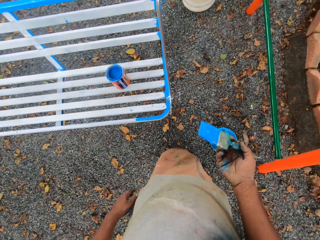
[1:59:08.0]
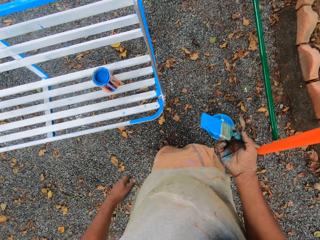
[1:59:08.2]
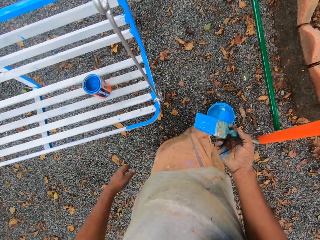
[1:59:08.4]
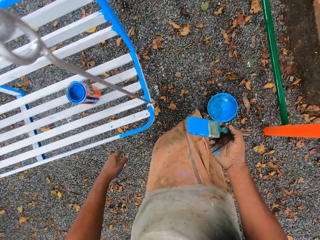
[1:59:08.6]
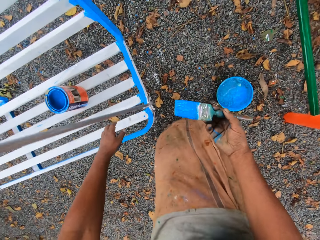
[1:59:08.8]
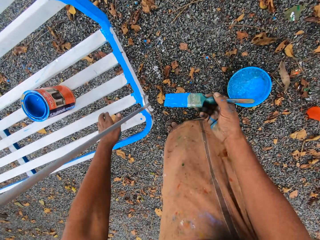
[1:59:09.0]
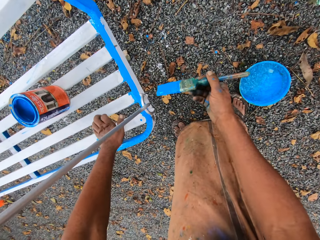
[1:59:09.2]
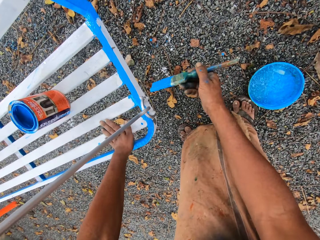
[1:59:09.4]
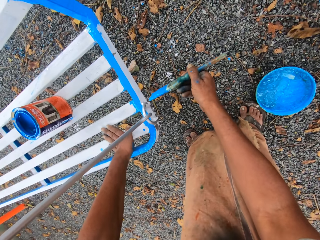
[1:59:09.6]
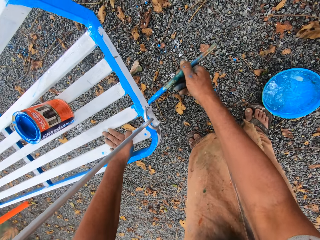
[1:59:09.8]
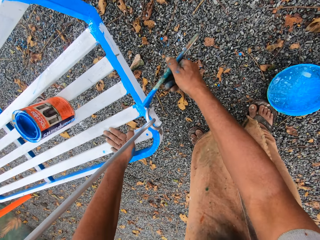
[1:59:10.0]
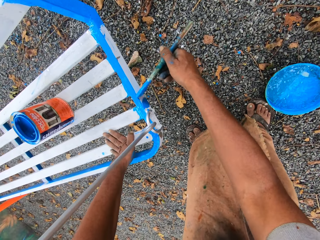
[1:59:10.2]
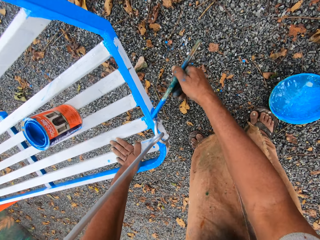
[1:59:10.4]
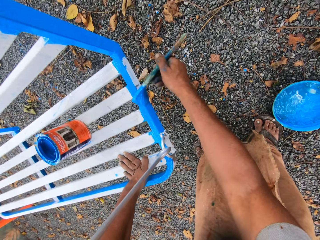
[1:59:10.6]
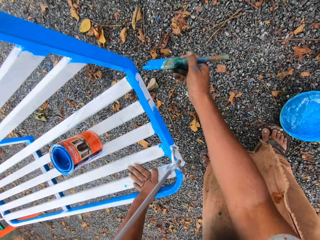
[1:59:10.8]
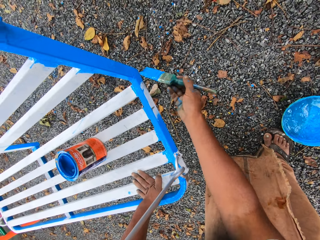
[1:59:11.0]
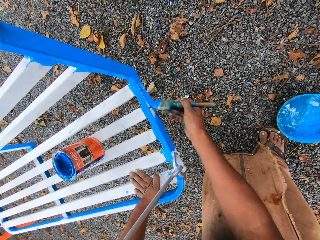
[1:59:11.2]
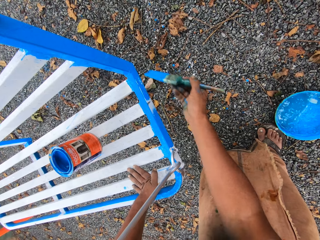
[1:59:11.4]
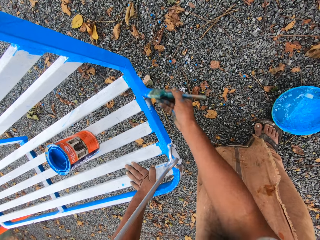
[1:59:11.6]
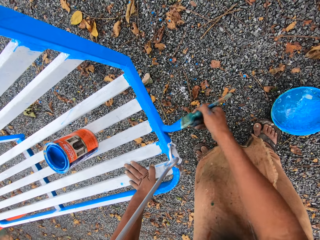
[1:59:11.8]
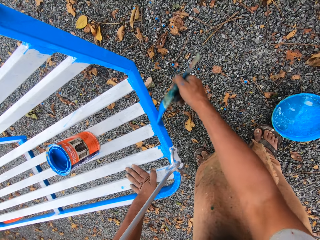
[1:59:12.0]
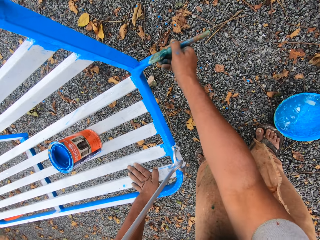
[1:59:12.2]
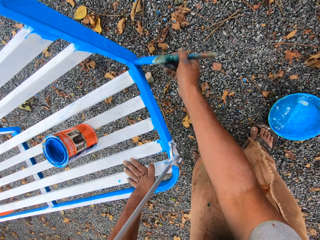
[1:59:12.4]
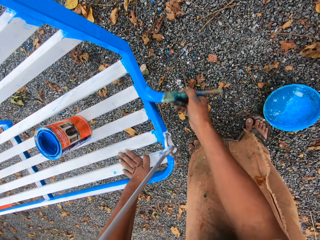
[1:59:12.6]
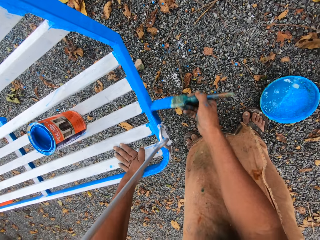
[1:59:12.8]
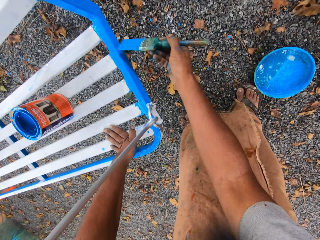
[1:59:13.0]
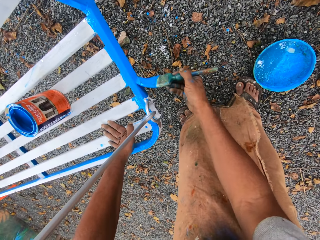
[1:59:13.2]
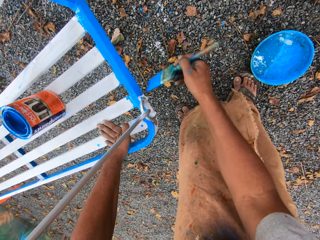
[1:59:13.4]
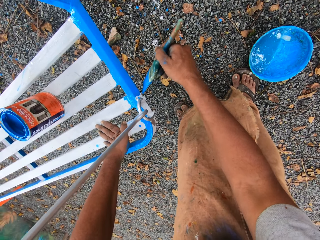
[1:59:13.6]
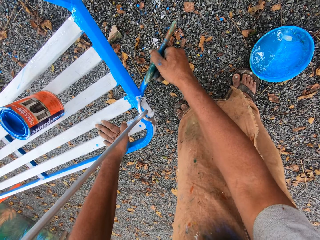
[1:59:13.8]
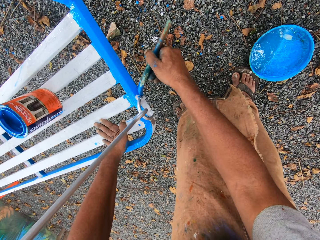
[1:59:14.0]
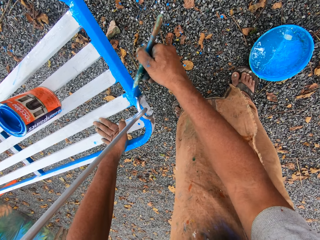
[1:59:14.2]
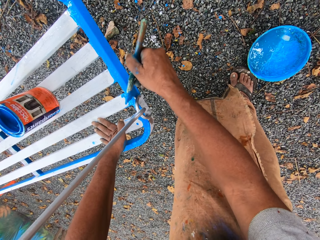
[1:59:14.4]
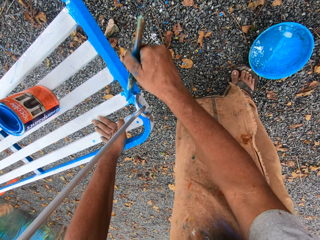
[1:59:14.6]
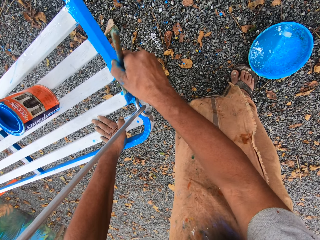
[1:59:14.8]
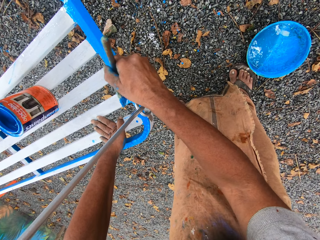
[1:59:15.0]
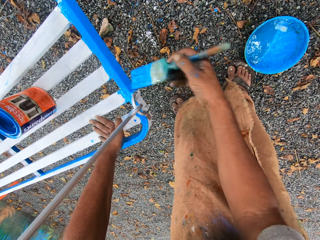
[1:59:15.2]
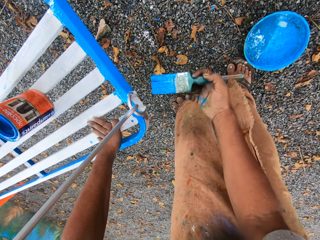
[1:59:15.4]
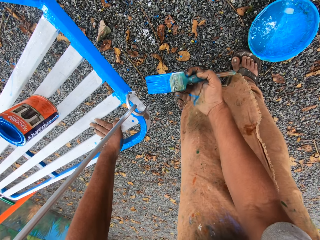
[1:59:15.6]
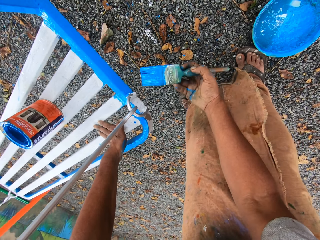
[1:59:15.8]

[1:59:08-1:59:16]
The camera wearer puts his left hand on the chair. He paints the chair with the paint brush.

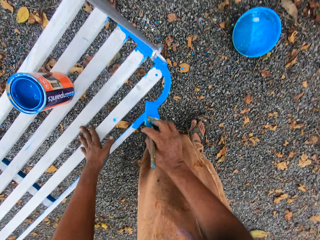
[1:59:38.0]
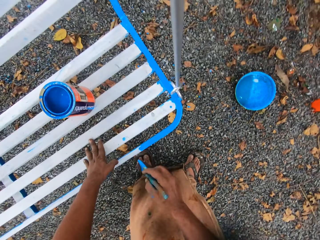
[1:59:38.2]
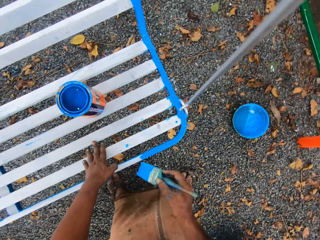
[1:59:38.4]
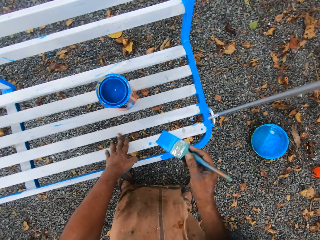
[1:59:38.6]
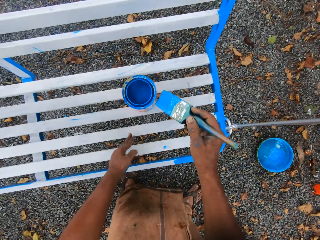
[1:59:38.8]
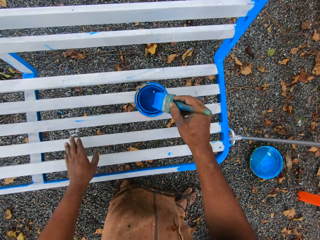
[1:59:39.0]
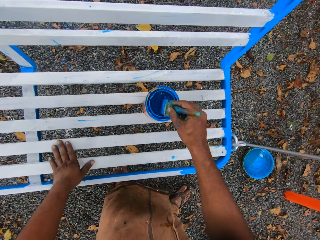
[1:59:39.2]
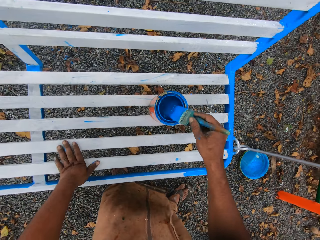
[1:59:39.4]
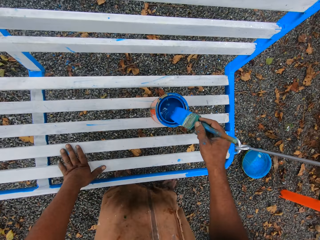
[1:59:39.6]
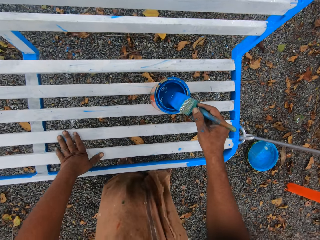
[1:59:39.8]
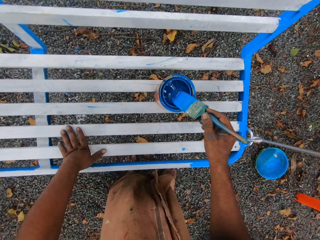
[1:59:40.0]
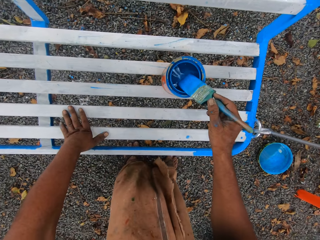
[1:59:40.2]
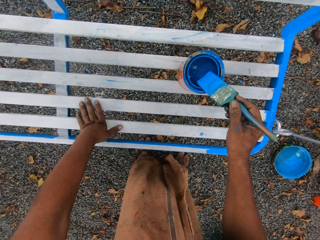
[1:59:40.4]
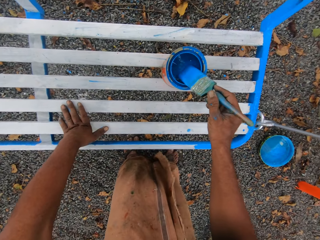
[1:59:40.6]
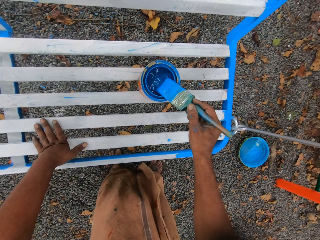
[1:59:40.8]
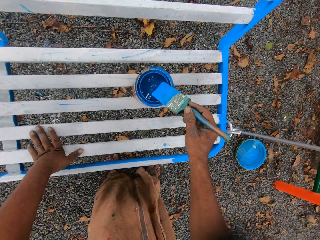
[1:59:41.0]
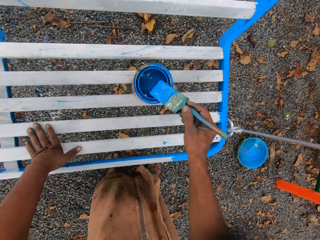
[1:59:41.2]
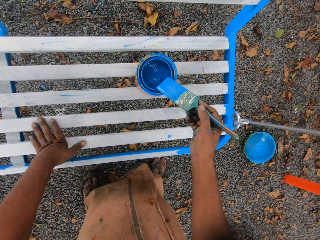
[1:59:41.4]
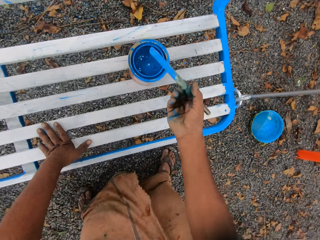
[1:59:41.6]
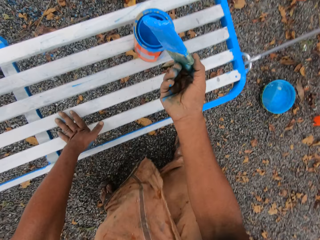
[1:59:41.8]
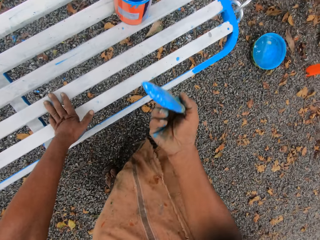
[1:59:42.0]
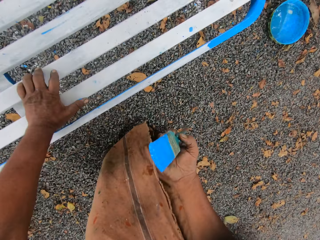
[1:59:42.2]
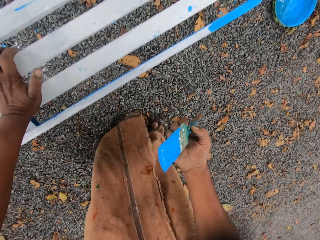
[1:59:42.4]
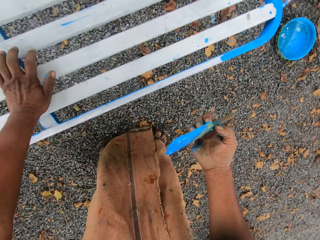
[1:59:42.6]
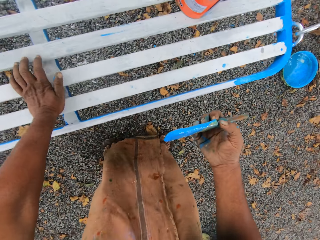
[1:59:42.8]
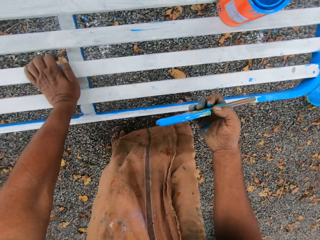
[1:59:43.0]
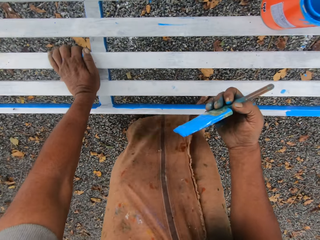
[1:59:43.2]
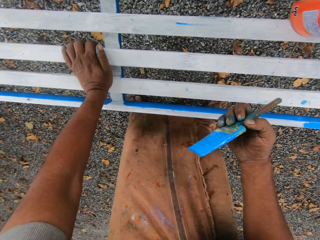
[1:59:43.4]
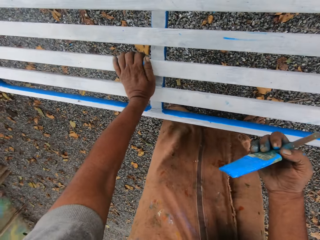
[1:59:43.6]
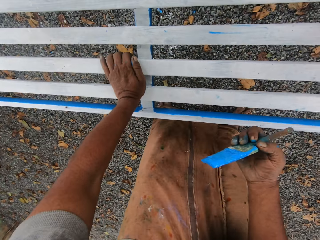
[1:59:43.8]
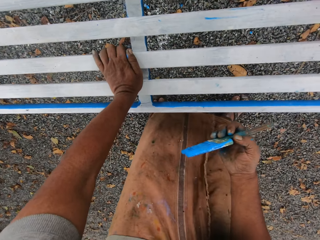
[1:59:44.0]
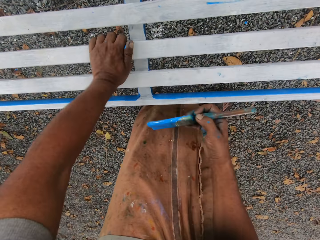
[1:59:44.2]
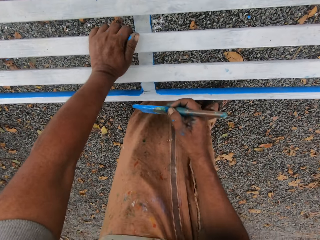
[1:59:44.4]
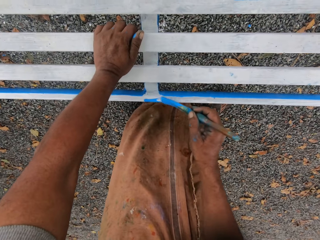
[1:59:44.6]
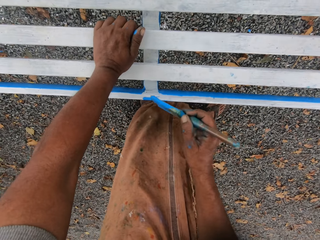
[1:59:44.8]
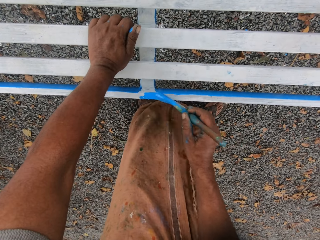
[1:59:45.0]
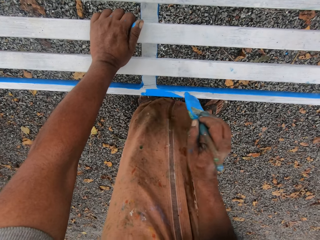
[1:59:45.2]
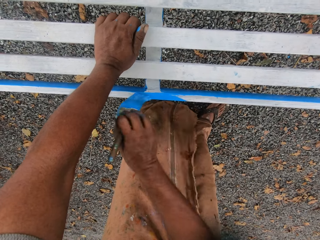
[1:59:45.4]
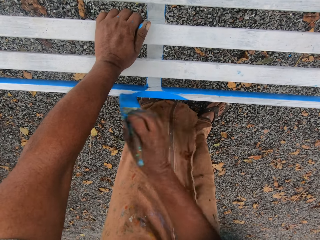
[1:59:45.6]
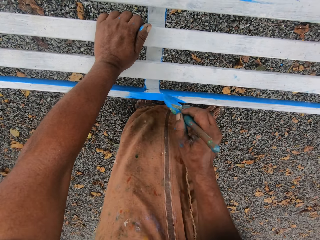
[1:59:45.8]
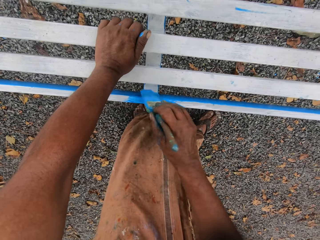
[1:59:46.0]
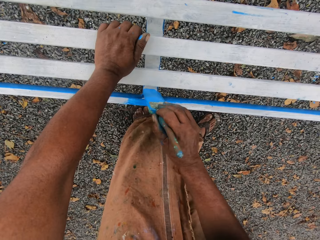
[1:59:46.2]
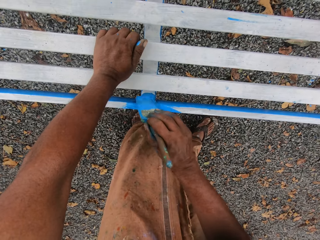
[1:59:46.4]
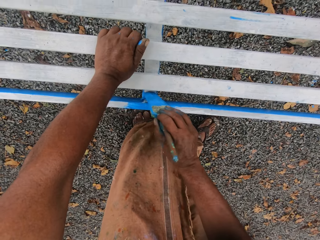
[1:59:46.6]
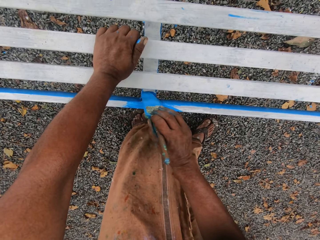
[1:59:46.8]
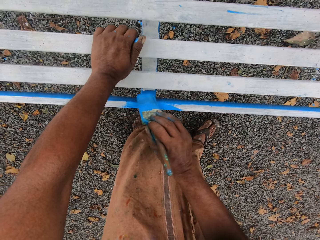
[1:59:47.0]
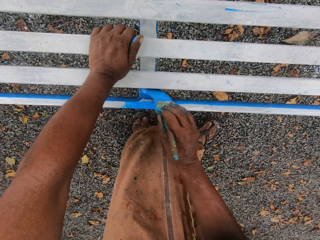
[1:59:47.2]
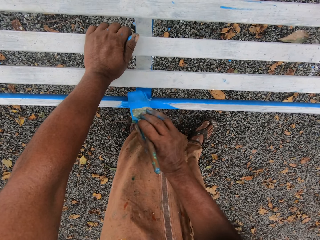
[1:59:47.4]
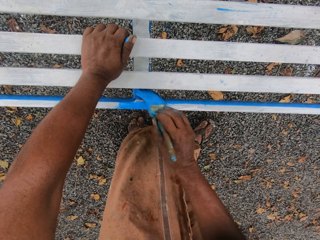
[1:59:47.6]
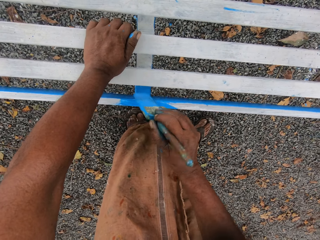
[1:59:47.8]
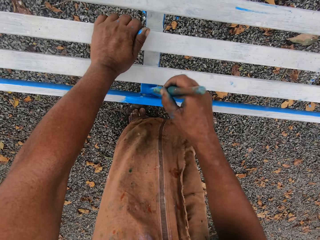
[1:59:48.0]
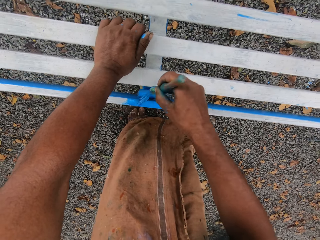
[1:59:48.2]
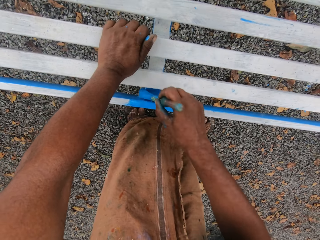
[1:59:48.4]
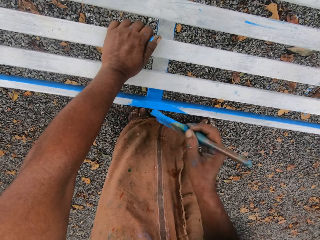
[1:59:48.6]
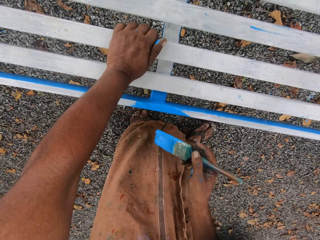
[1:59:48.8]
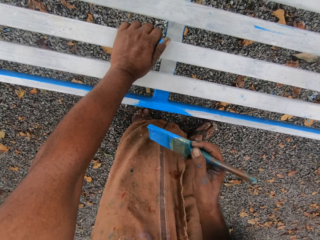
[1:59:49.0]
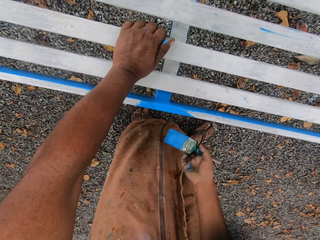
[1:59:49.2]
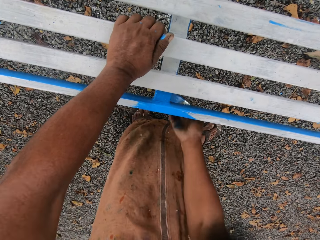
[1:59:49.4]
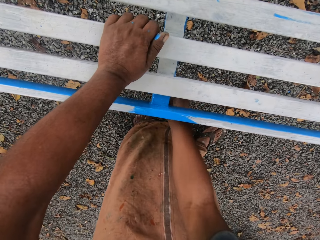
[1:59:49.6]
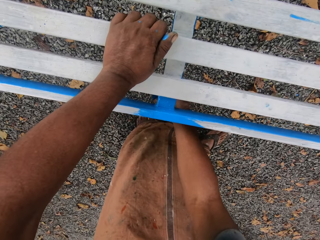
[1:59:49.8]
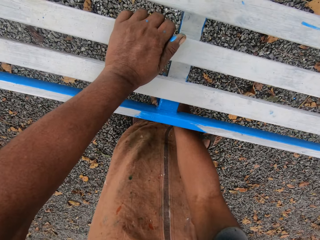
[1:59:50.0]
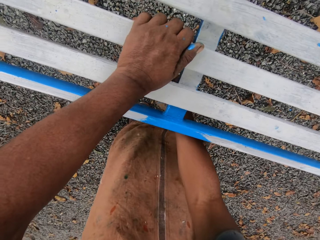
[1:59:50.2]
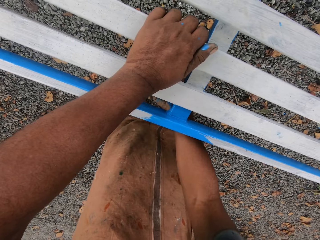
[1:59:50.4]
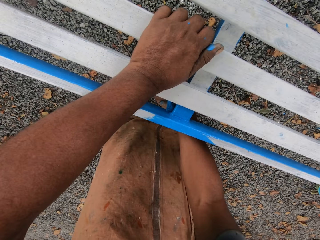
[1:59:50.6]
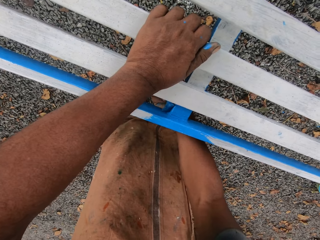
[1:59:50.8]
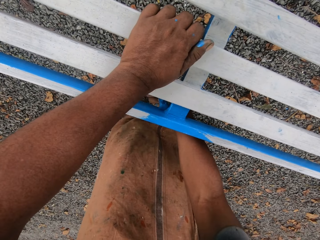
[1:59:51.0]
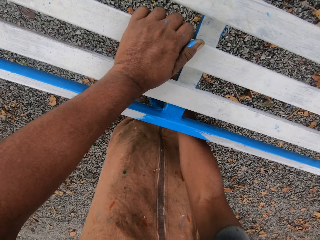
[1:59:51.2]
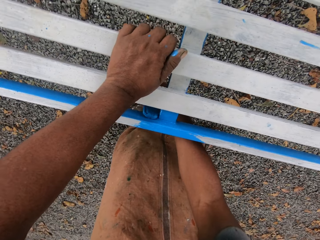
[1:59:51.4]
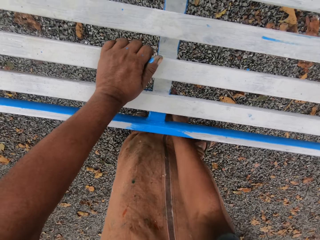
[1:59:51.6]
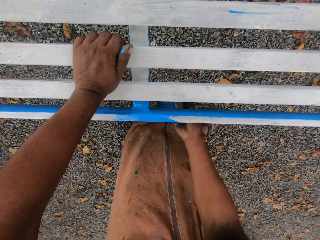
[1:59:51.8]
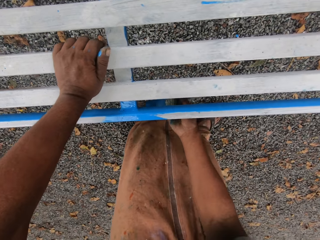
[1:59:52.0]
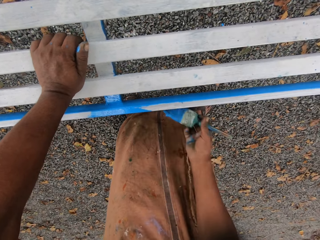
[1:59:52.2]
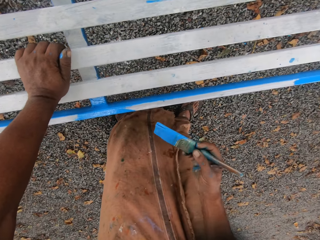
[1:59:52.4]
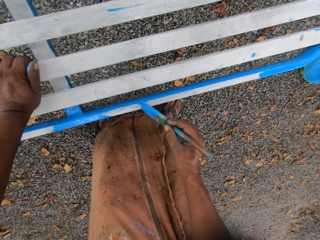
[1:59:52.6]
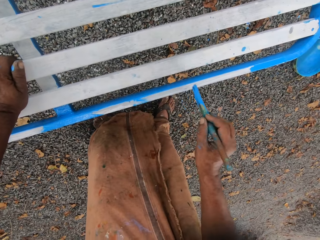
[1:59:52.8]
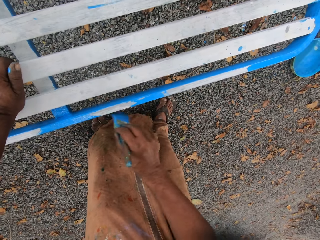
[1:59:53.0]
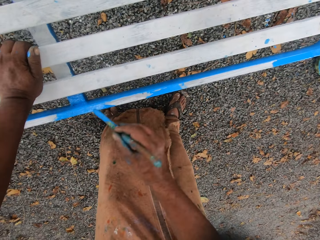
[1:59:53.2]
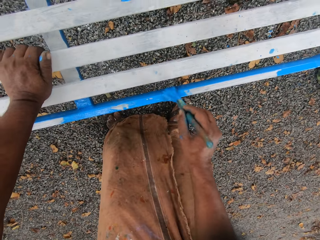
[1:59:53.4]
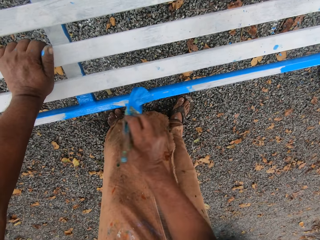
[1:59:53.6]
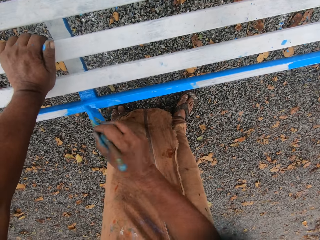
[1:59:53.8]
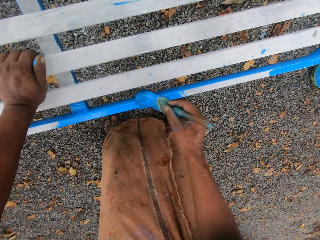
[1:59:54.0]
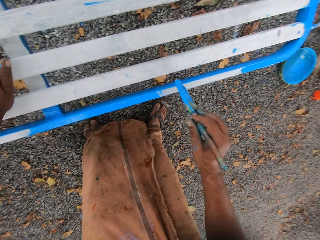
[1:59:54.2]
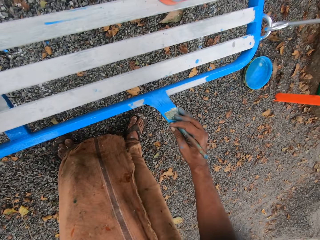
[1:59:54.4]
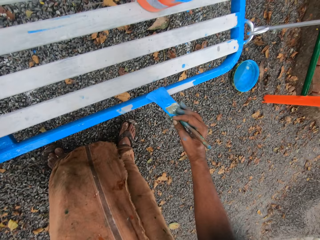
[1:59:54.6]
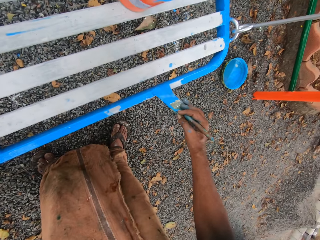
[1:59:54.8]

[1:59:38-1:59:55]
The camera wearer dips the paint brush into a paint tin. They paint the seat with the paint brush.
